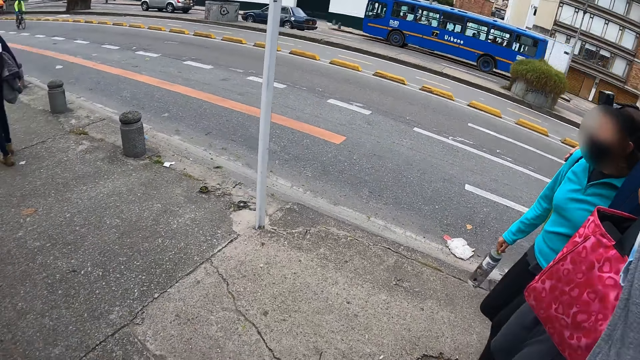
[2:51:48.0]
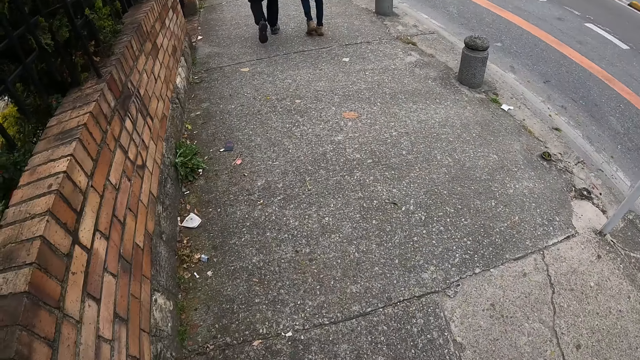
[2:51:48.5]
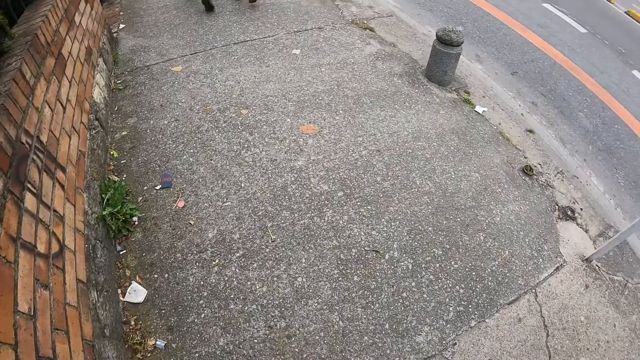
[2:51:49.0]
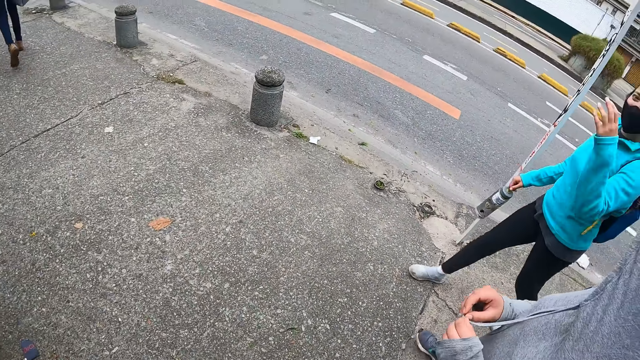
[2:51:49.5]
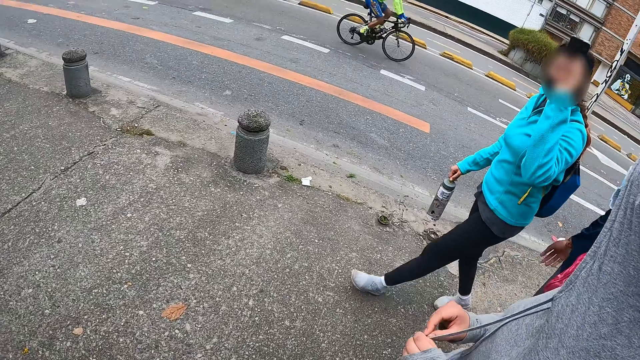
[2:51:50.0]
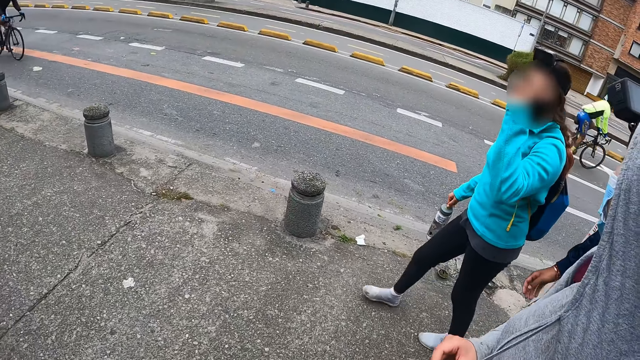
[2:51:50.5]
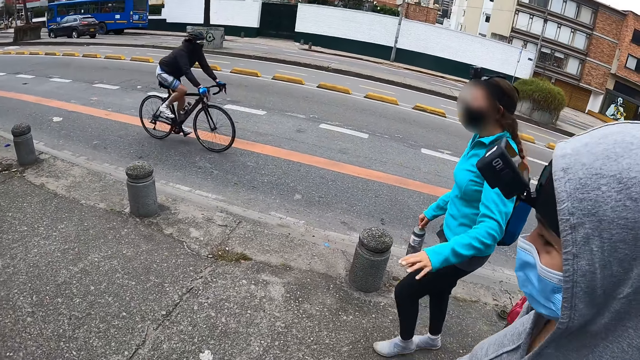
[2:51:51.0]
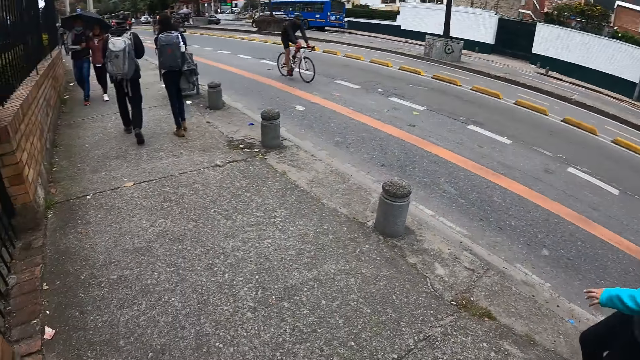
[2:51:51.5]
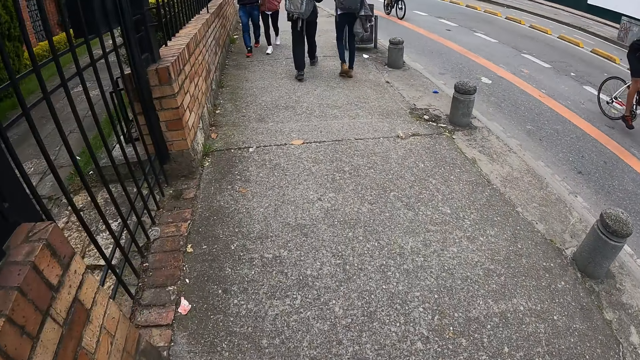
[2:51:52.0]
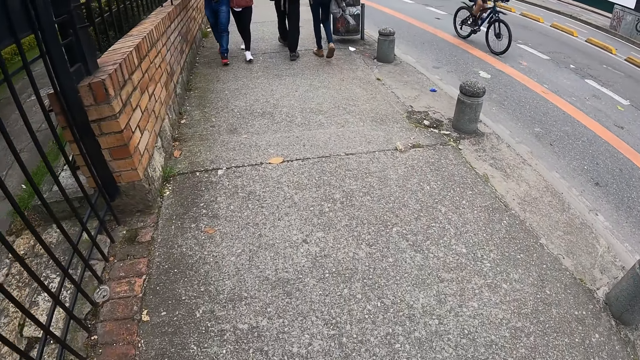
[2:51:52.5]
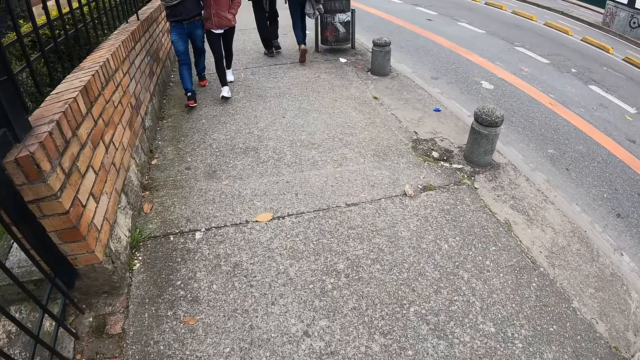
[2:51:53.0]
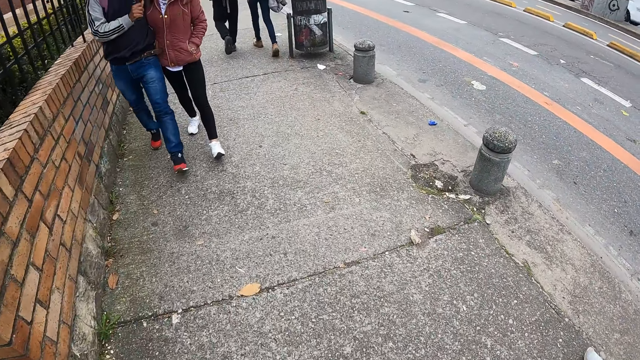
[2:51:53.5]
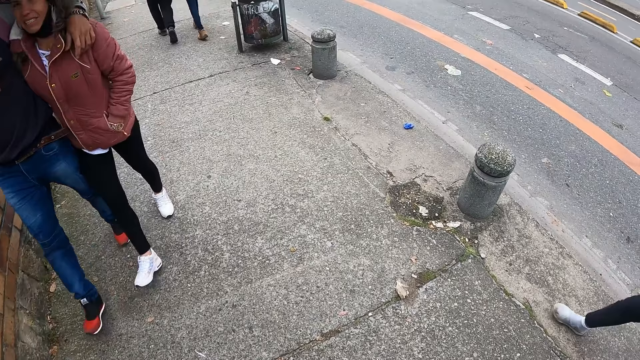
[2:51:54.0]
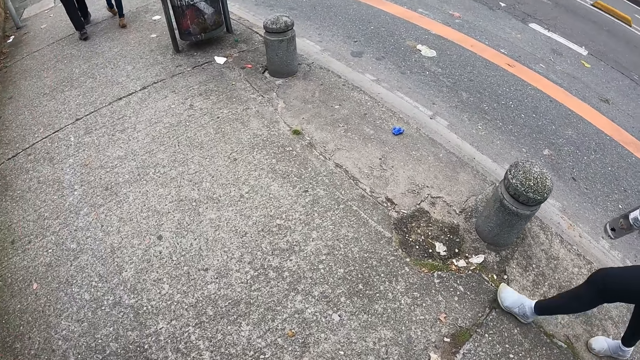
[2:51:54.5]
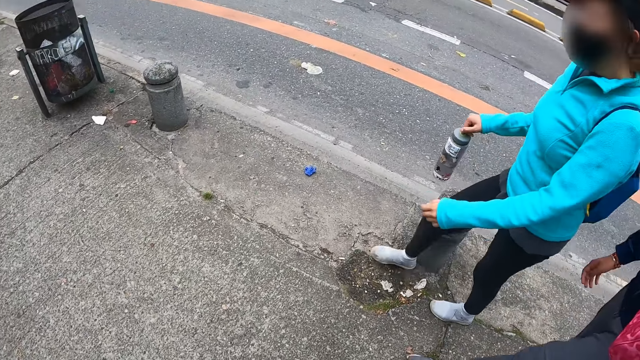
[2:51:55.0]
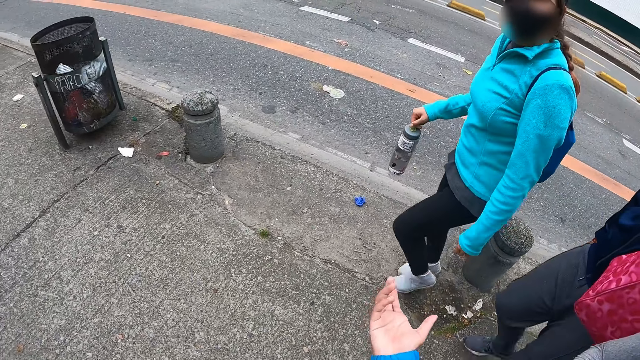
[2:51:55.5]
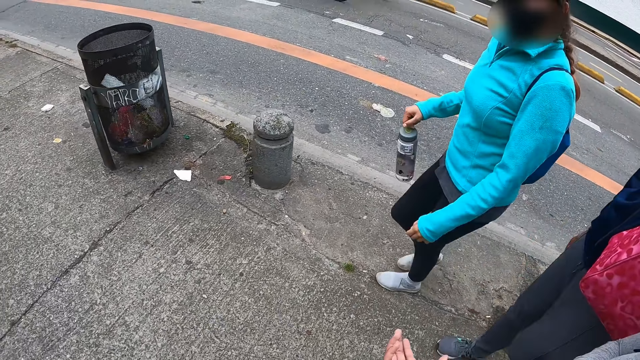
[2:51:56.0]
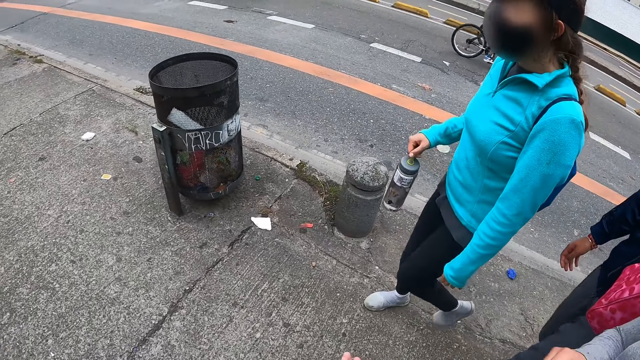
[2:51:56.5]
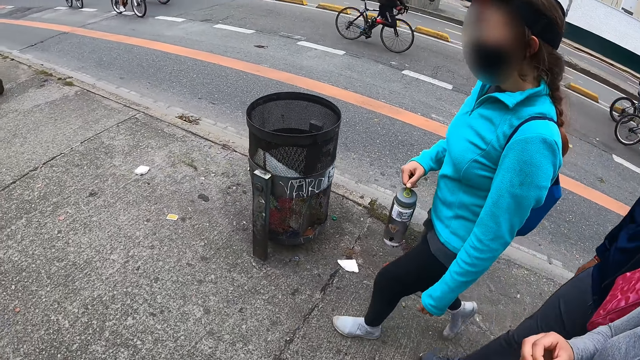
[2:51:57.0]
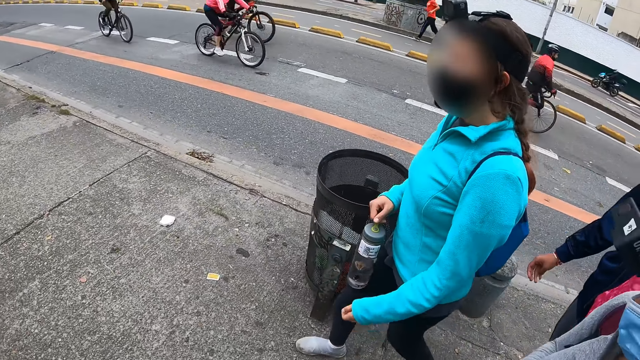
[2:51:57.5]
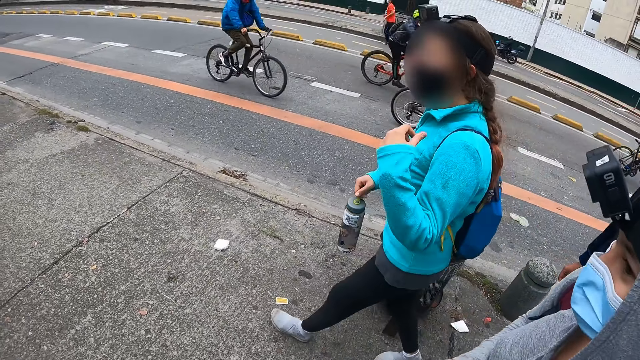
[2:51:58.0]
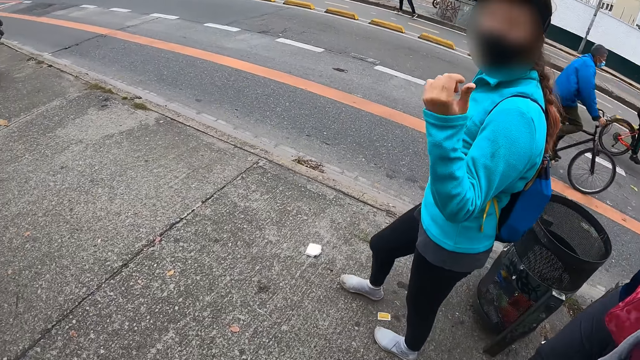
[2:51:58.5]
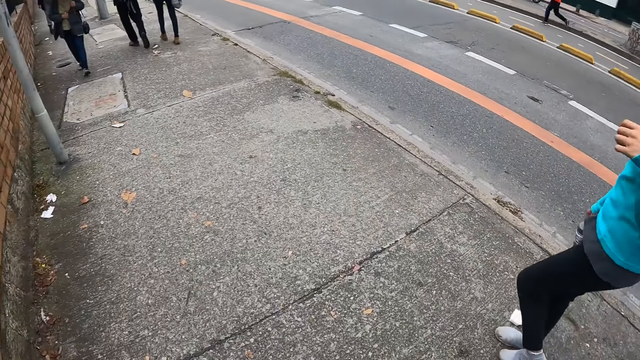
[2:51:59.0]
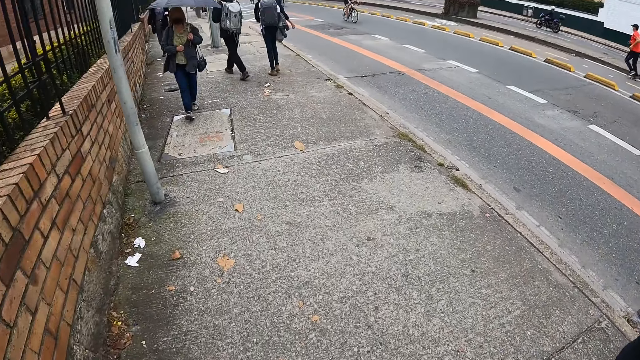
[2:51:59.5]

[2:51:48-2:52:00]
A bicycle cycles past the camera wearer on the paved road. This happens repeatedly. A woman walks past the camera wearer on the walkway. A man walks past the camera wearer on the walkway. A group of cyclists cycles past the camera wearer on the paved road.

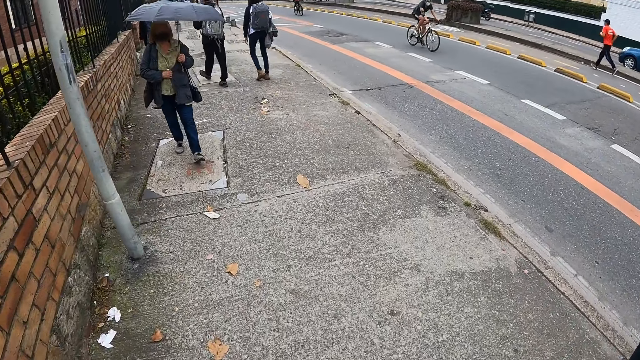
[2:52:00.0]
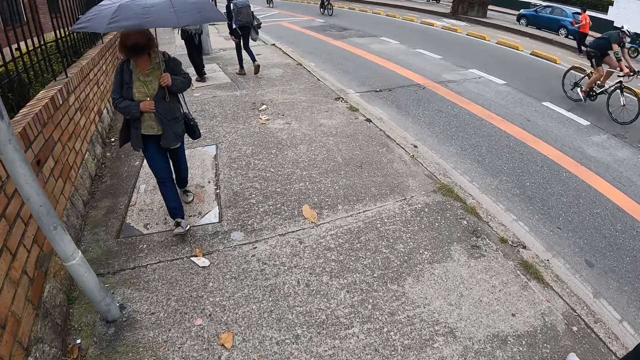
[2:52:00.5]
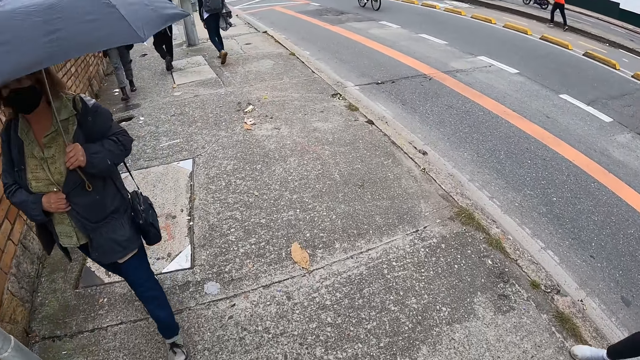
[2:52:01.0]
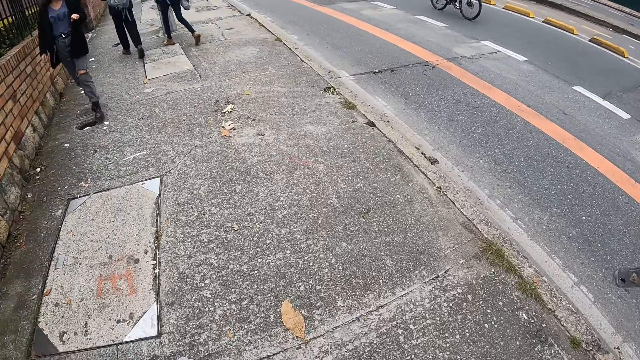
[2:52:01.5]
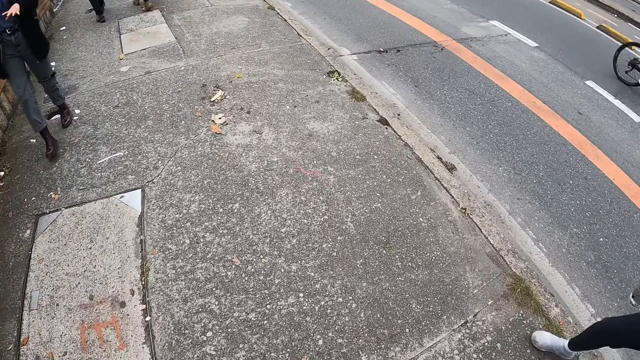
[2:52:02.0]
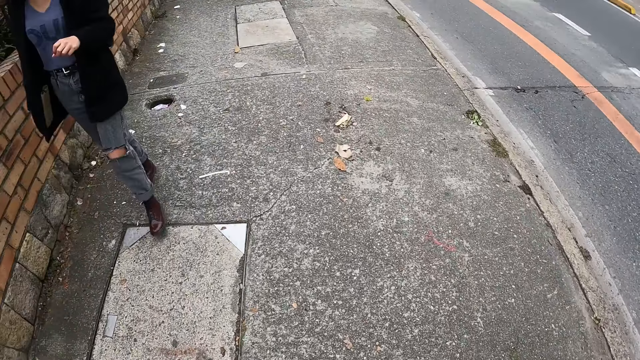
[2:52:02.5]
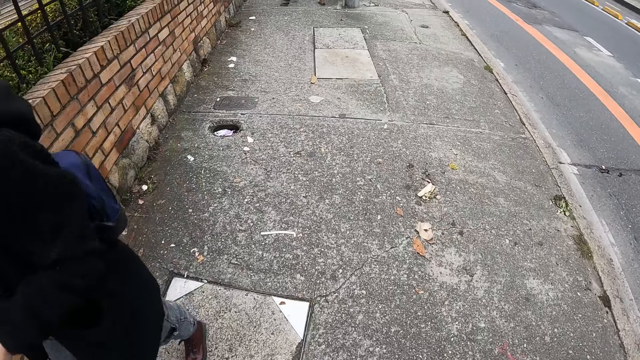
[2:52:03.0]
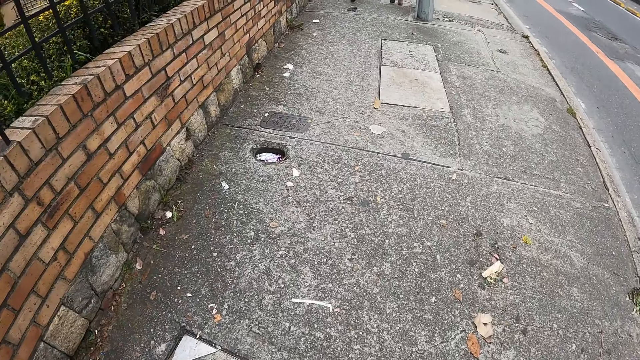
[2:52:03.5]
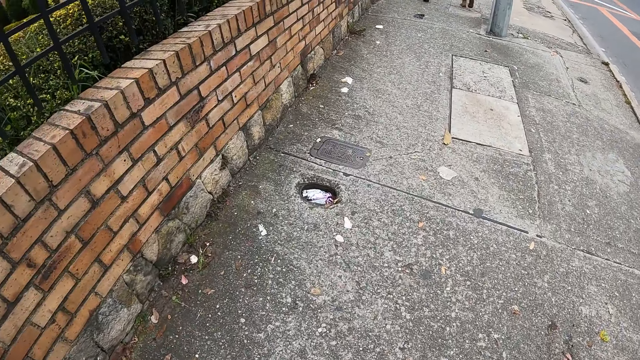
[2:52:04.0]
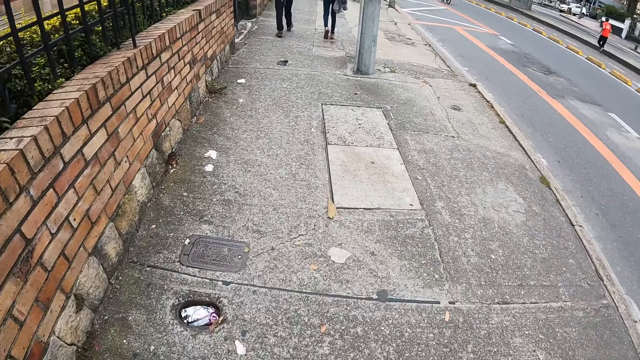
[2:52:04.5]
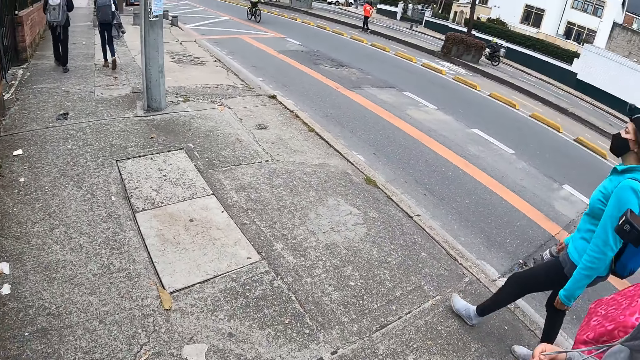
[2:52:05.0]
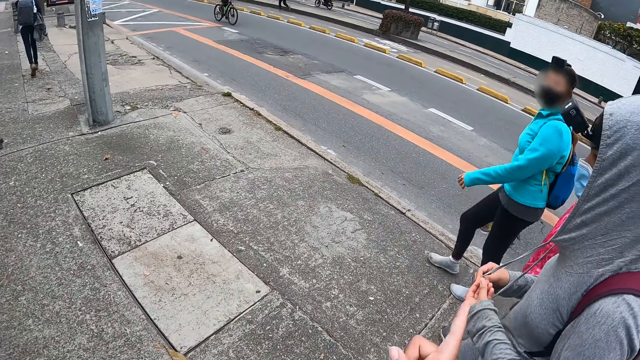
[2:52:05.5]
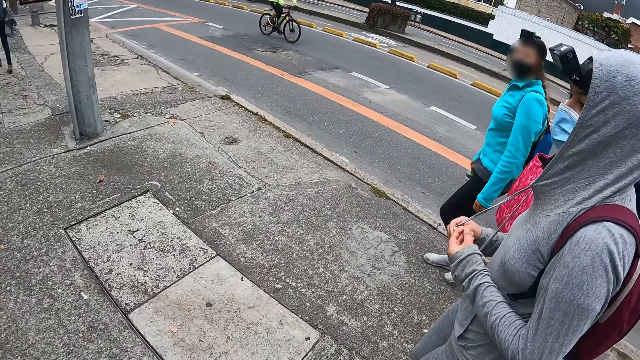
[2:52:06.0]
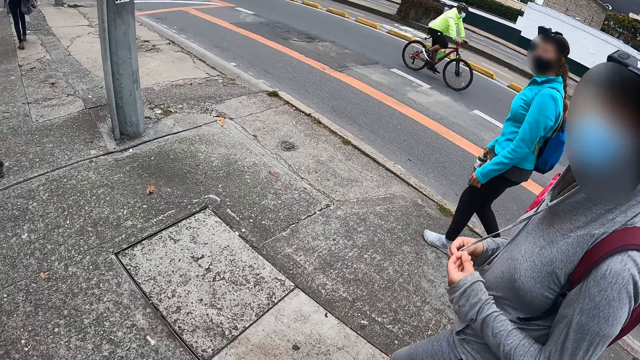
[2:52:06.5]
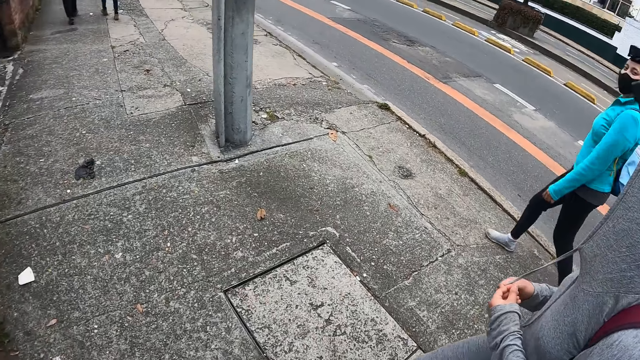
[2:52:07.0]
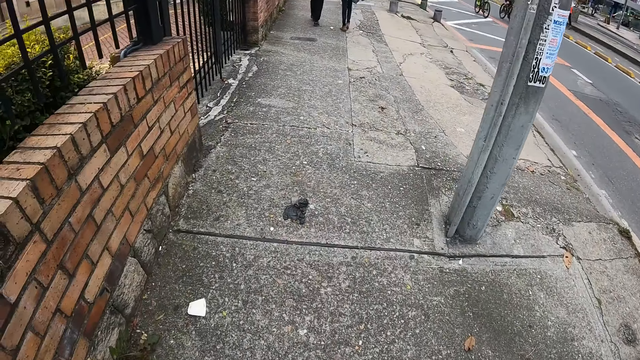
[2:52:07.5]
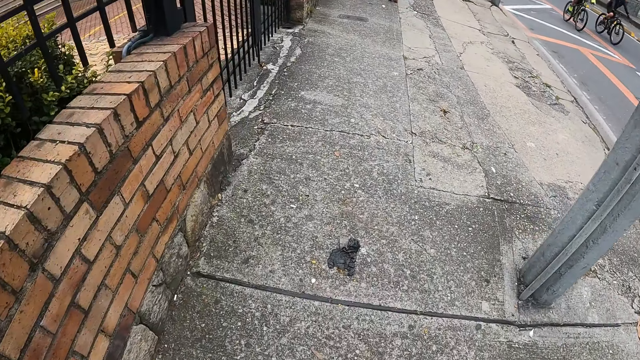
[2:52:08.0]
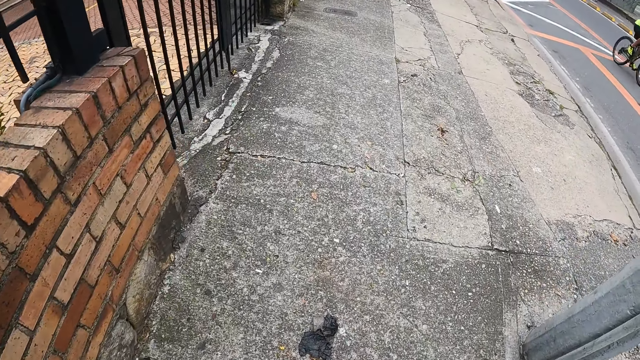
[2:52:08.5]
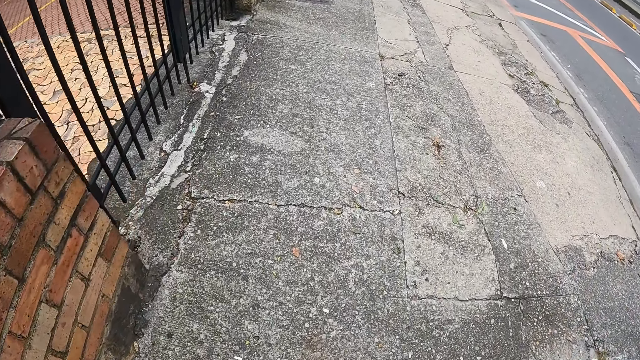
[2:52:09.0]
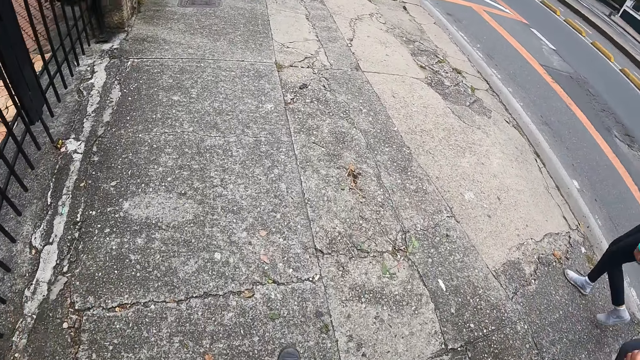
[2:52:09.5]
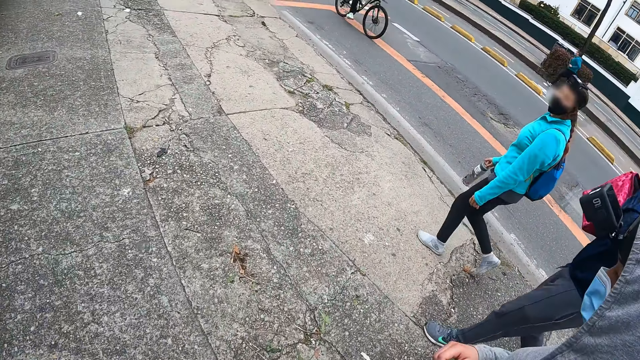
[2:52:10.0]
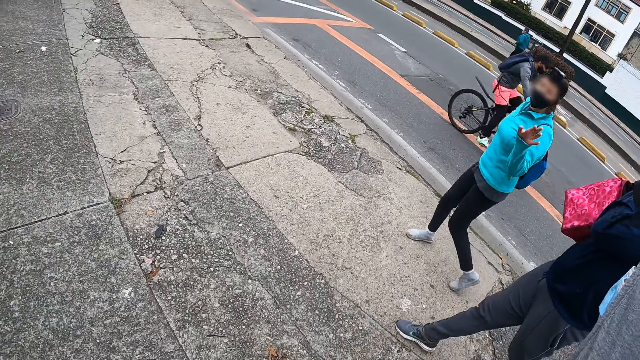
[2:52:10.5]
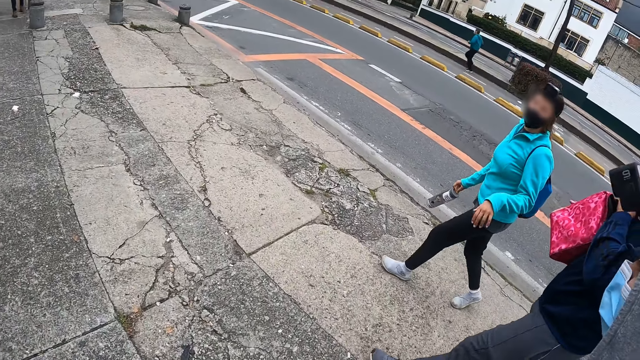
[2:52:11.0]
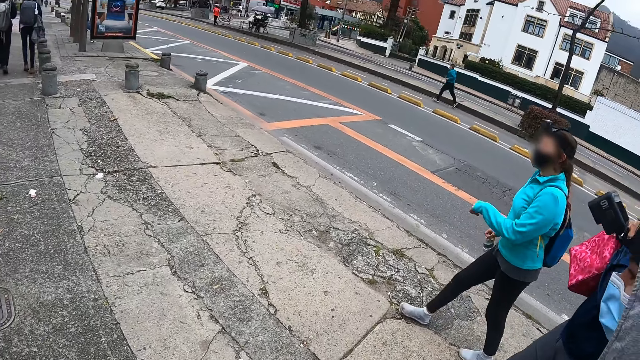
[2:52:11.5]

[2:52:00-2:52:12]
A woman walks past the camera wearer on the walkway. Another woman walks past the camera wearer on the walkway. A bicycle cycles past the camera wearer on the paved road. This happens again.
